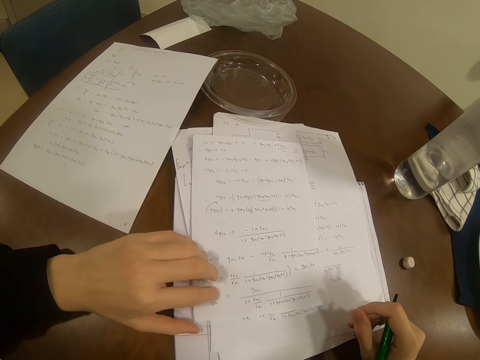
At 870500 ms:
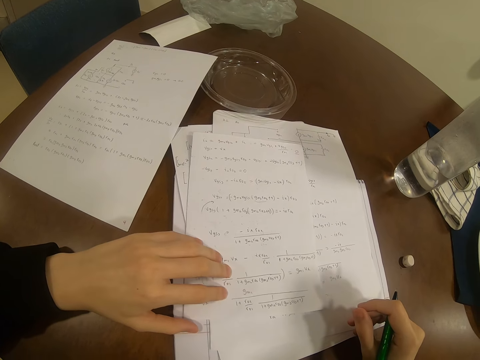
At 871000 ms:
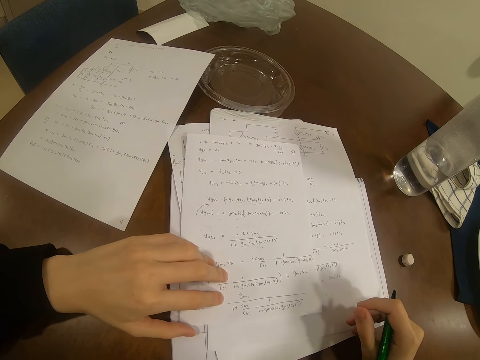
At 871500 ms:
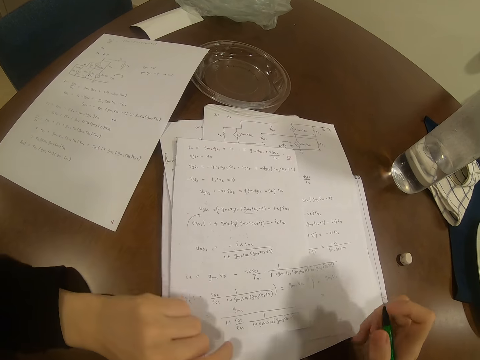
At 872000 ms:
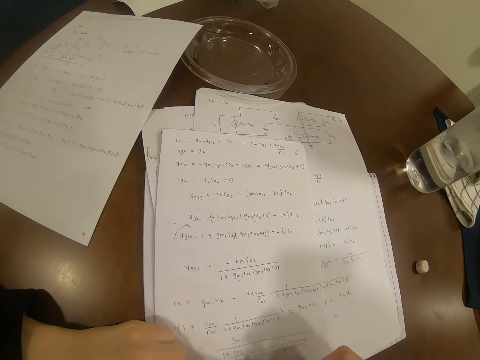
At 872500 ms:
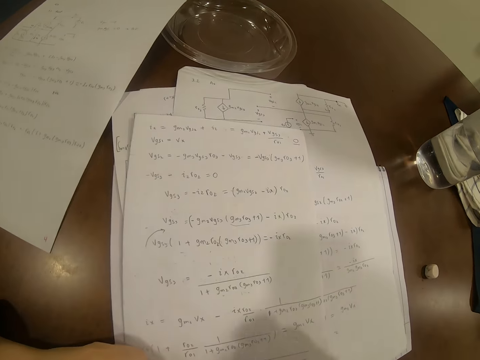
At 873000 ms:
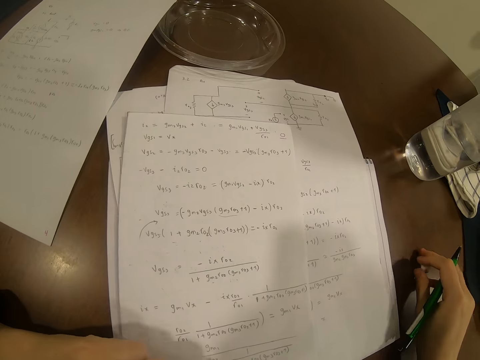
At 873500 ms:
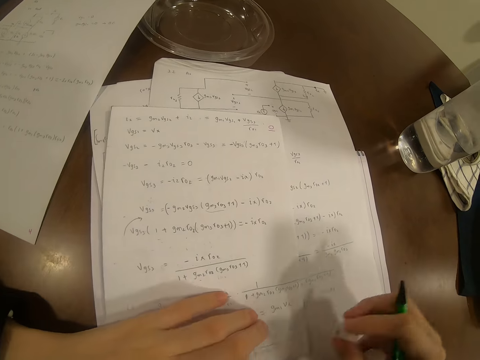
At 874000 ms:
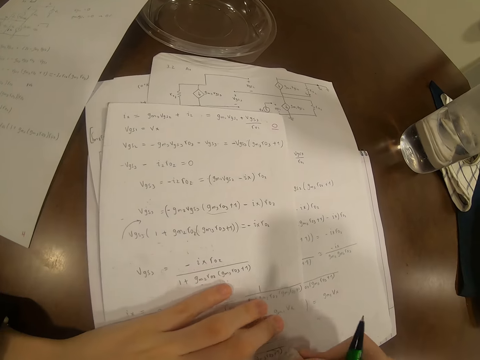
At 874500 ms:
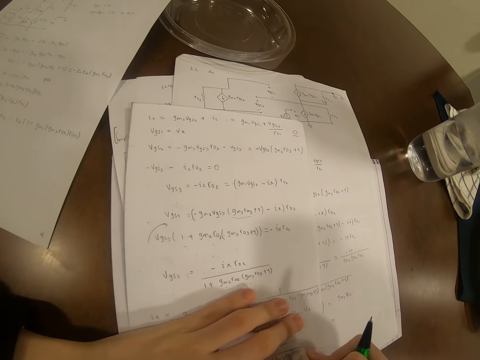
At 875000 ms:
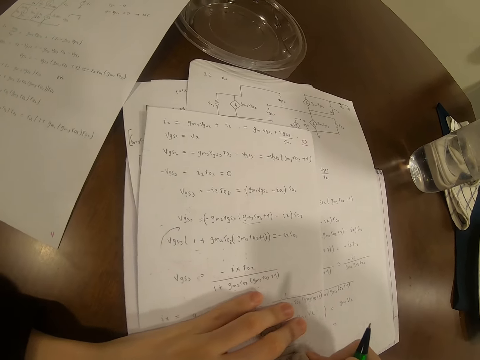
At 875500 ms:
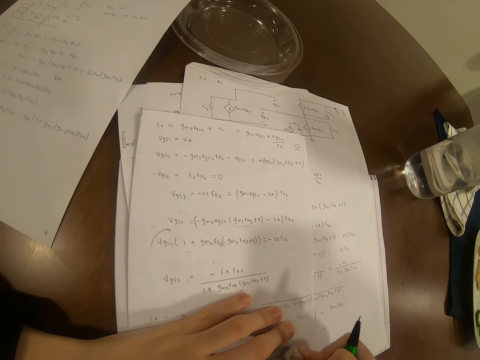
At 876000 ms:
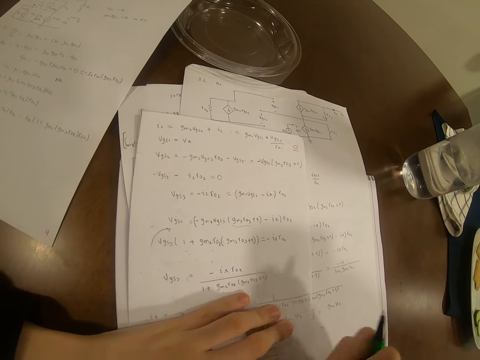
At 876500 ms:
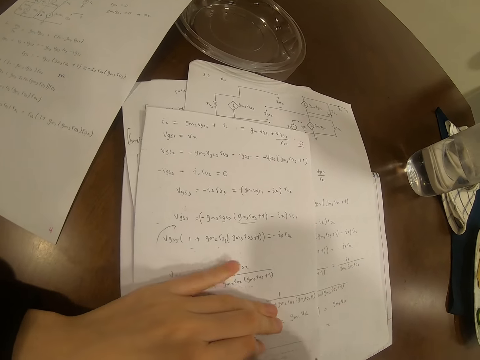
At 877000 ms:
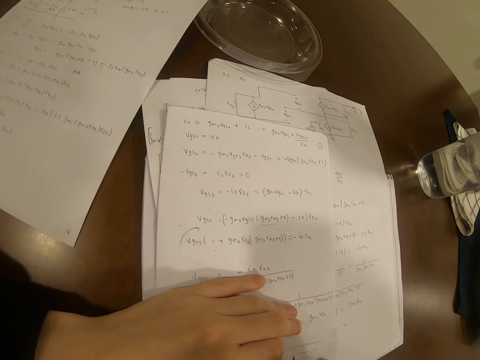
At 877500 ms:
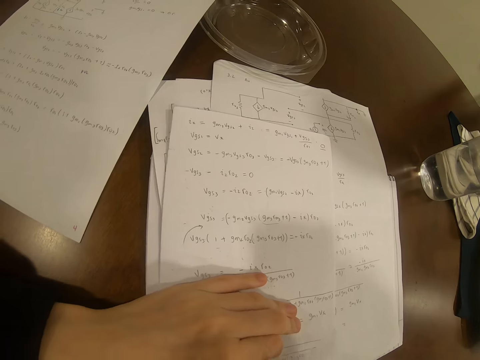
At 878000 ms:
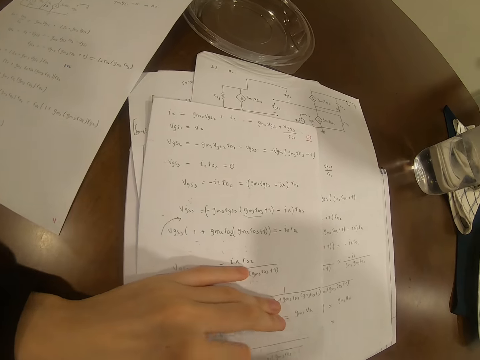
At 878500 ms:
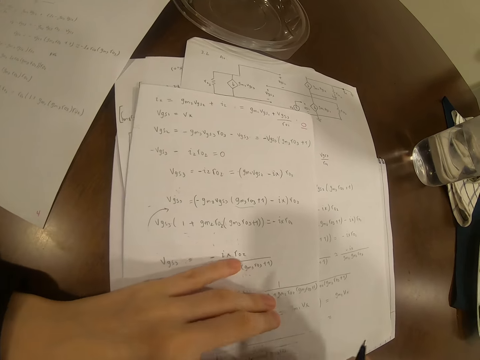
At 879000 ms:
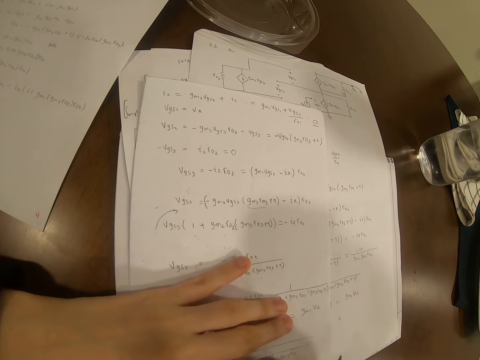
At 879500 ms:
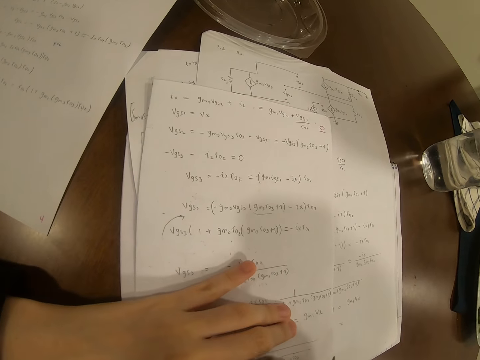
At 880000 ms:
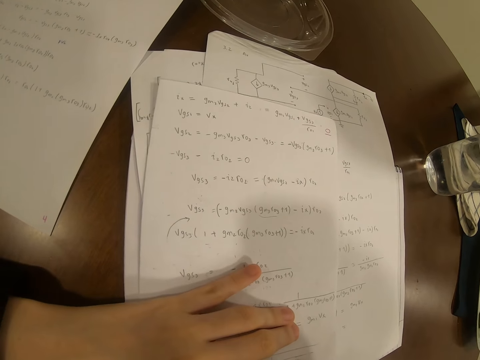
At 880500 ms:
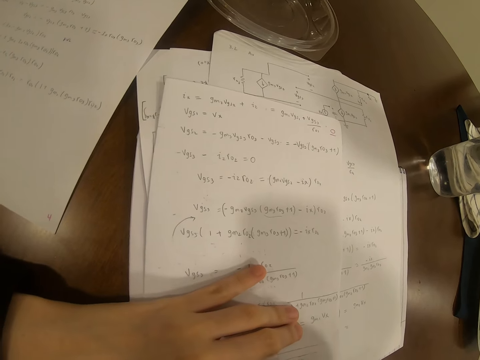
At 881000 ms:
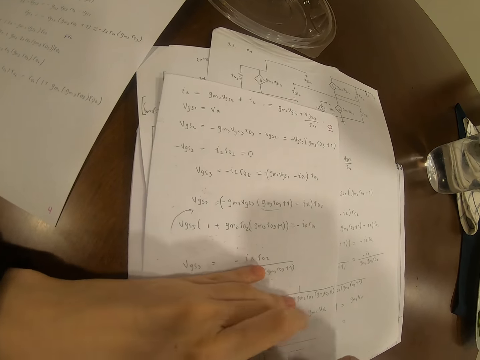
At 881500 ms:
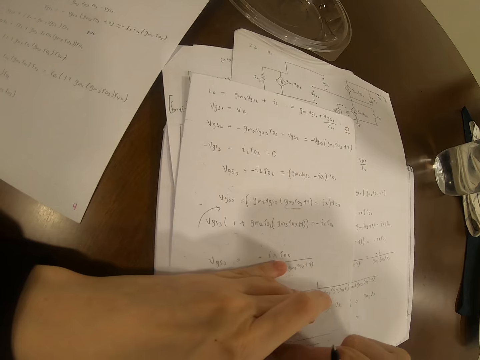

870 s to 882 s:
The camera wearer picks up the rubber on the table. They rub on the paper with the rubber.

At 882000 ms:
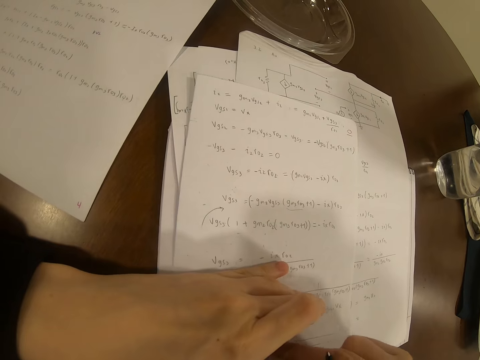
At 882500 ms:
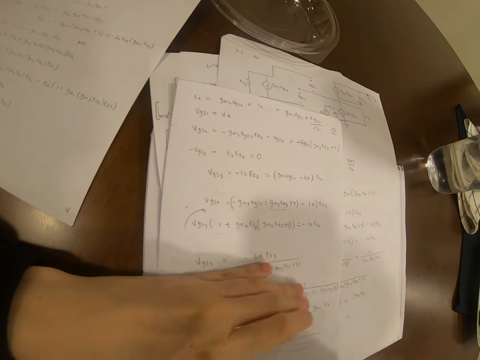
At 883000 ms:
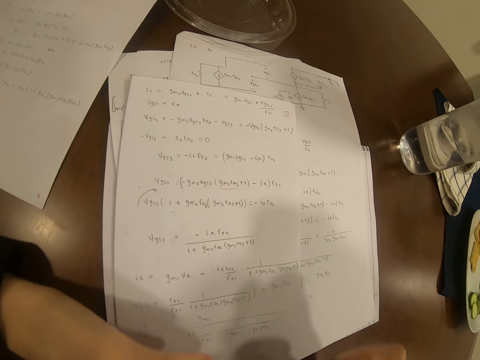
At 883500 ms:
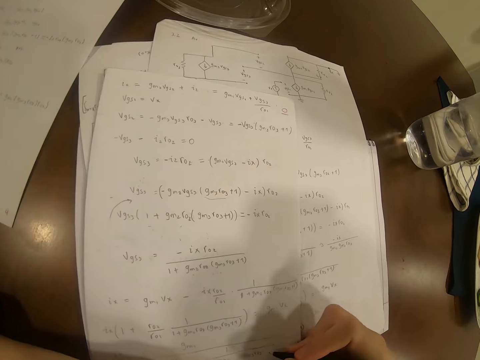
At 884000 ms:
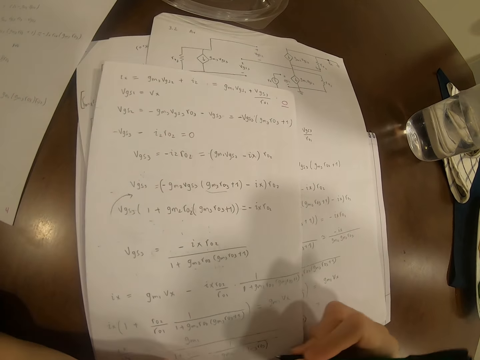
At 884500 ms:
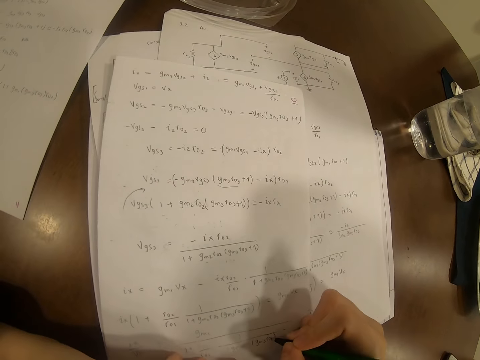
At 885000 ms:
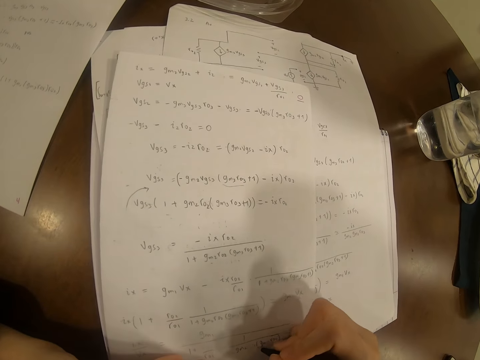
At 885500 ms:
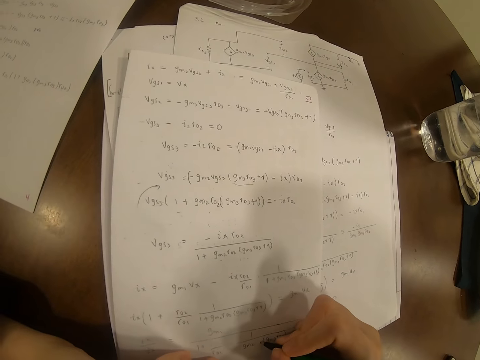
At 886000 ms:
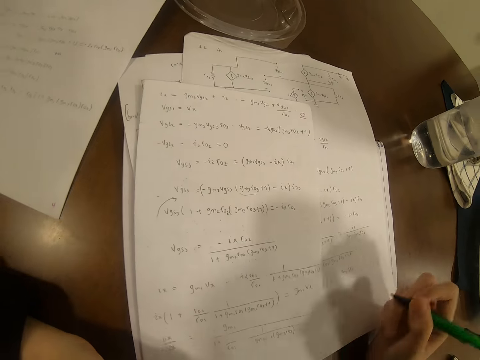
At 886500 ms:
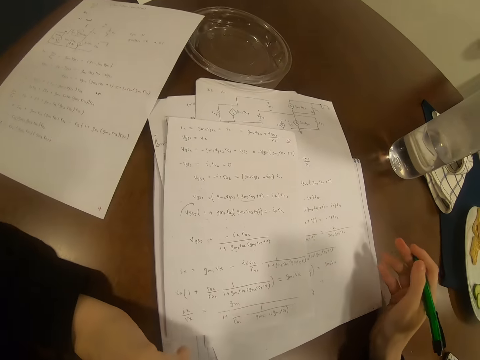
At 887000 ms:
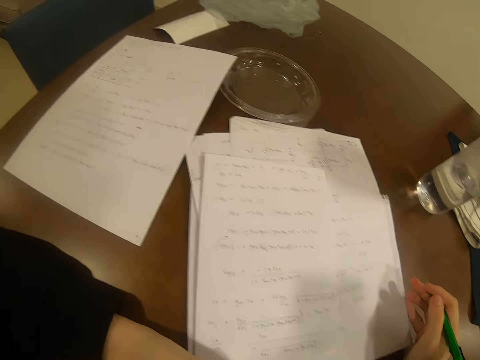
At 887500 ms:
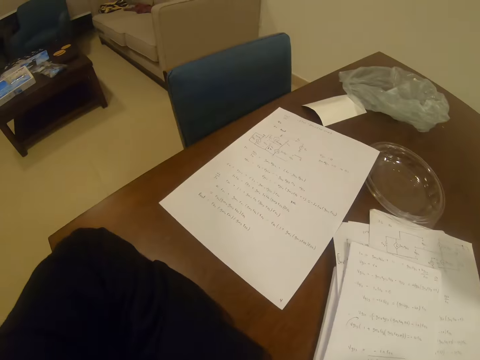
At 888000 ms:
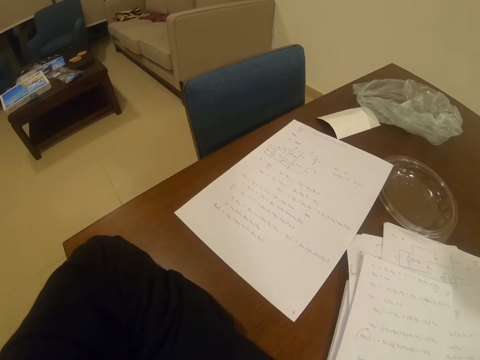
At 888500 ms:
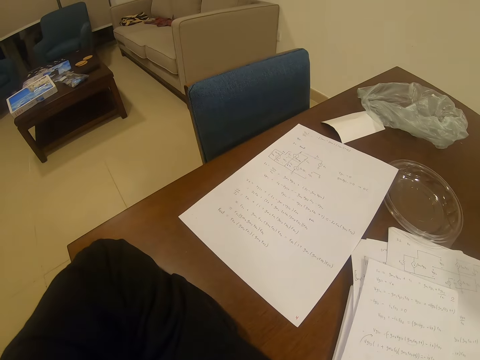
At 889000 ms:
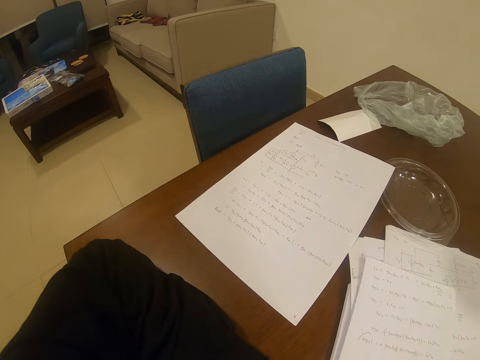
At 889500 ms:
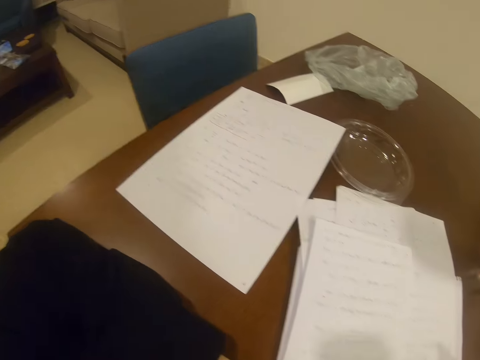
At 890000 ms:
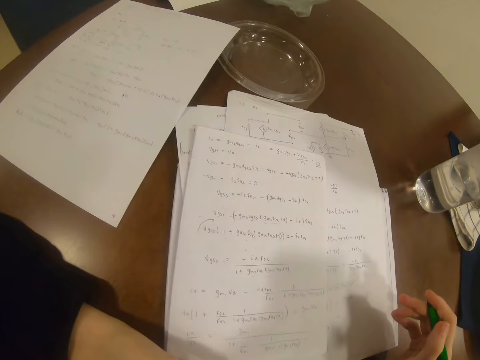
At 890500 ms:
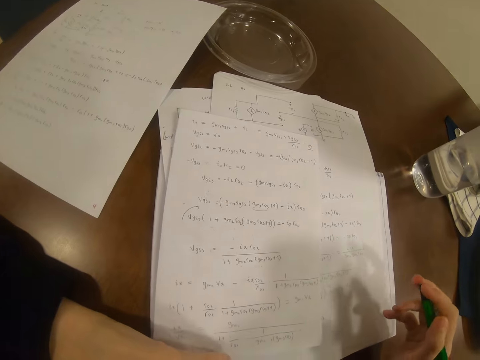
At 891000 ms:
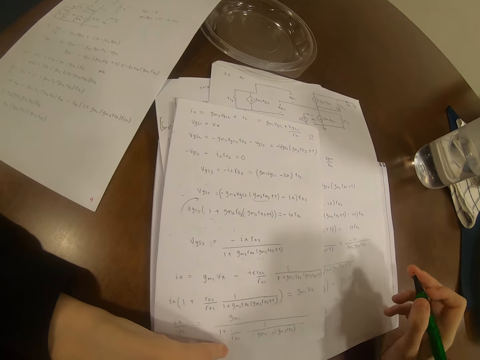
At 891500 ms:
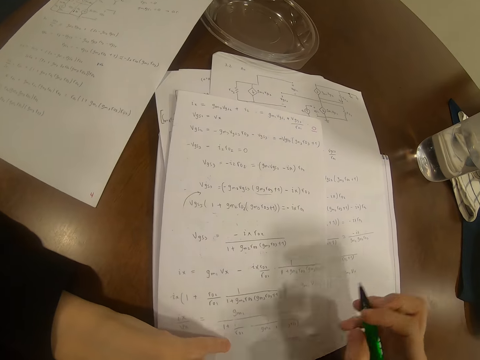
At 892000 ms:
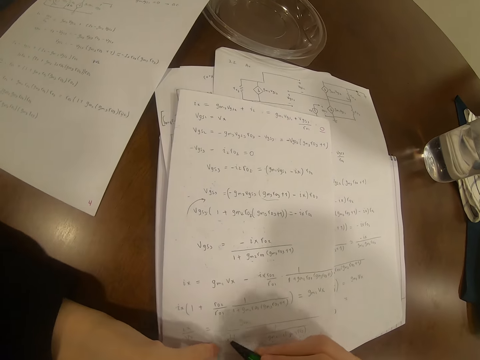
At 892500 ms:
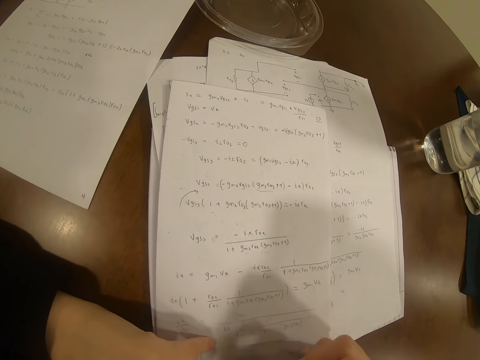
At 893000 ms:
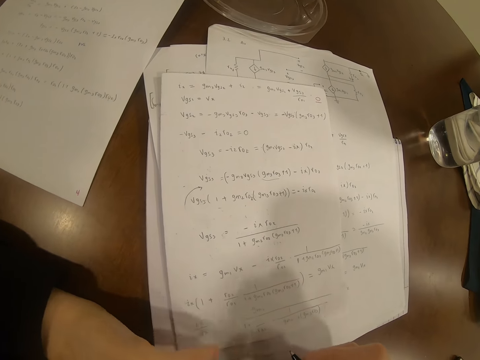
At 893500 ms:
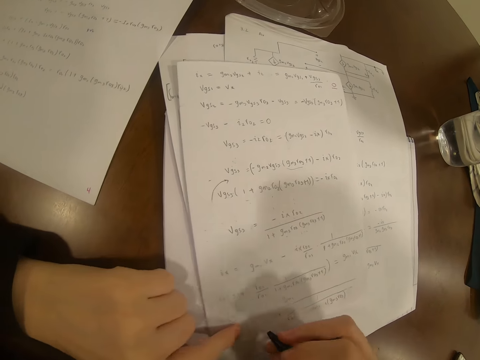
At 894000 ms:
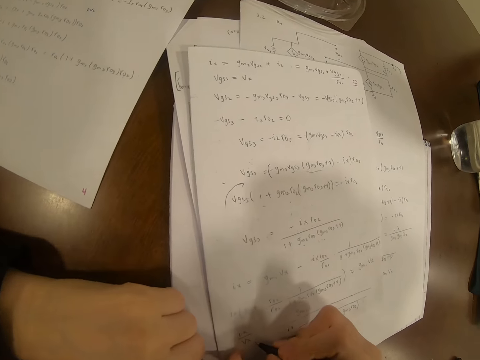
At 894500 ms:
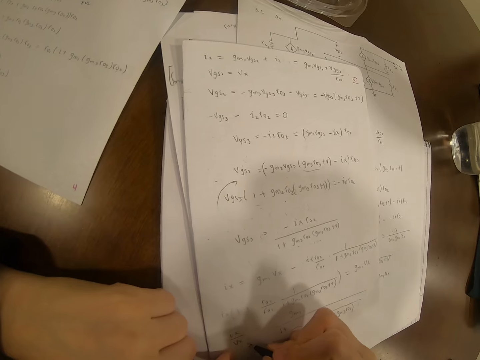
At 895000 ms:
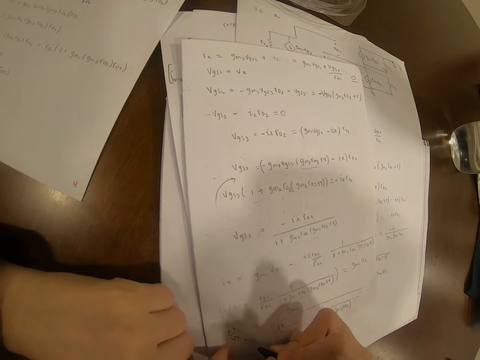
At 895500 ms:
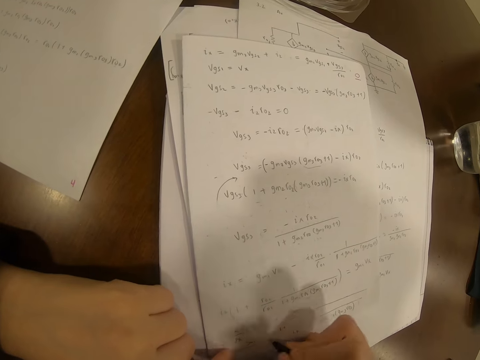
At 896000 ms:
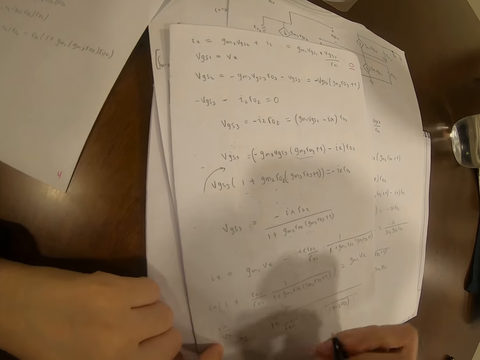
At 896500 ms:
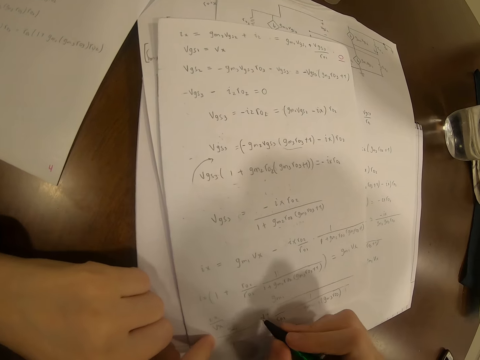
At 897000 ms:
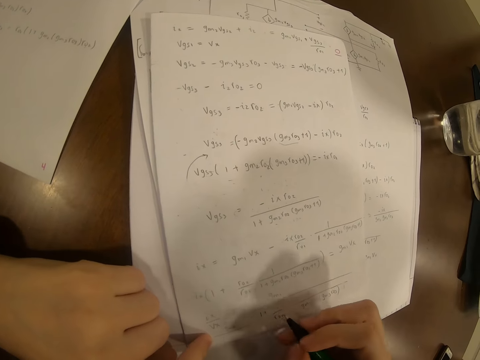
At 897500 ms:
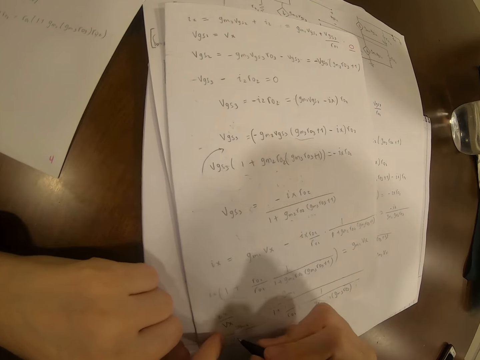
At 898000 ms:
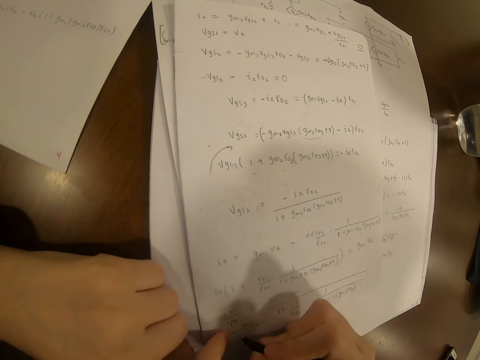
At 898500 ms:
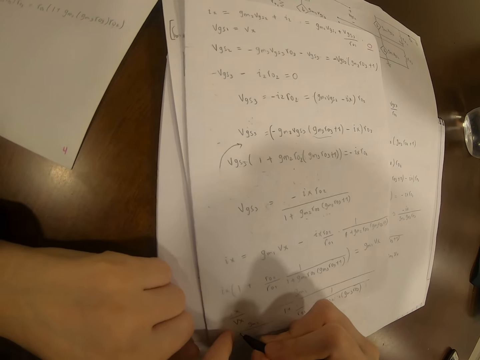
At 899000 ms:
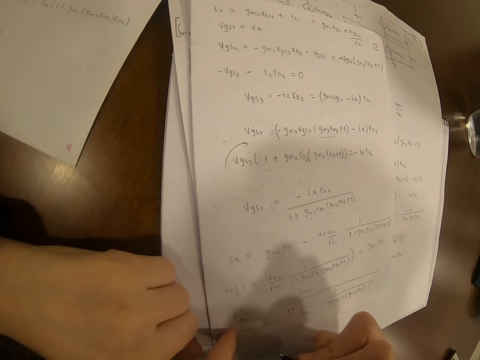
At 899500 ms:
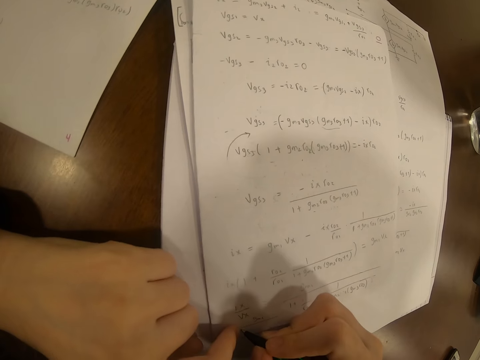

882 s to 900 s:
The camera wearer writes on the paper with the pen. They look at the paper. They look at the table. They write on the paper with the pen.
